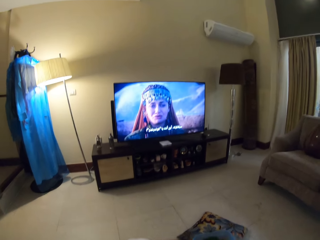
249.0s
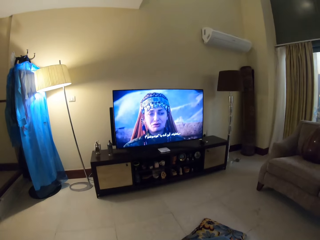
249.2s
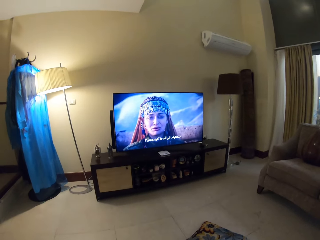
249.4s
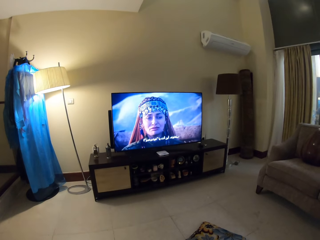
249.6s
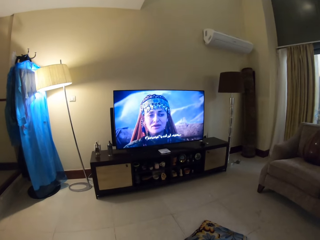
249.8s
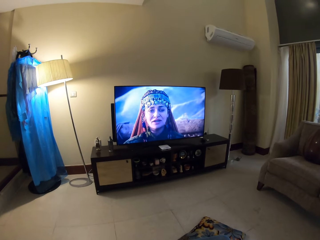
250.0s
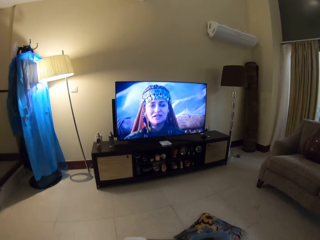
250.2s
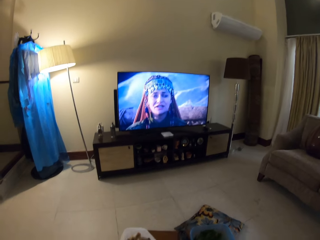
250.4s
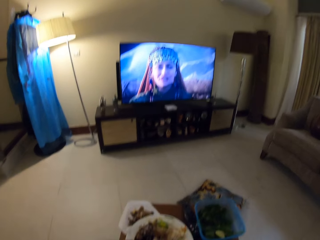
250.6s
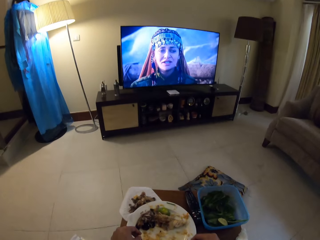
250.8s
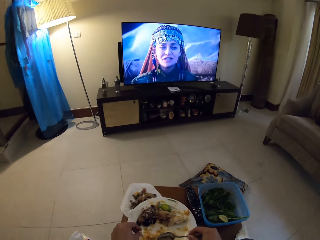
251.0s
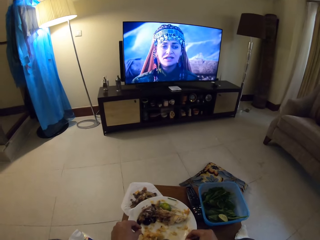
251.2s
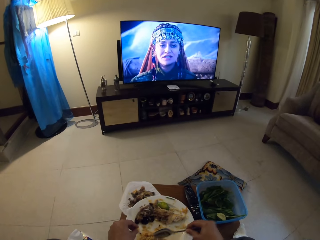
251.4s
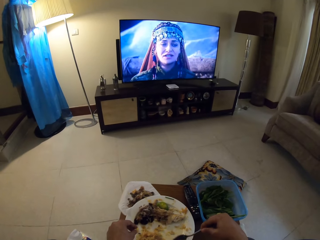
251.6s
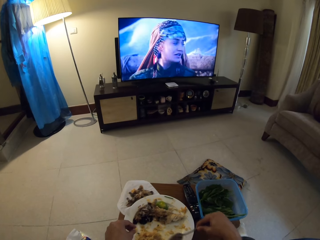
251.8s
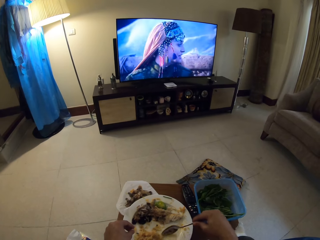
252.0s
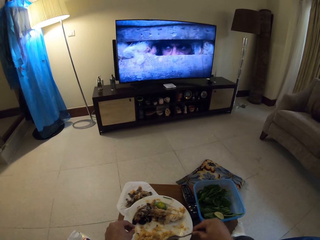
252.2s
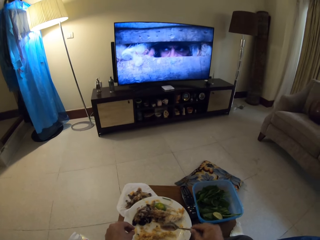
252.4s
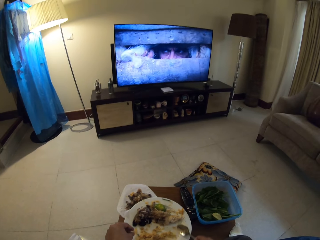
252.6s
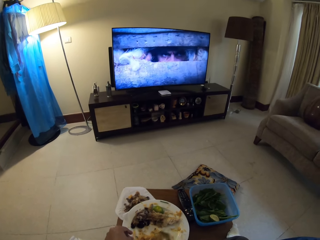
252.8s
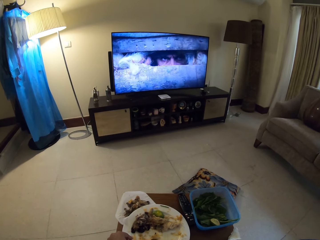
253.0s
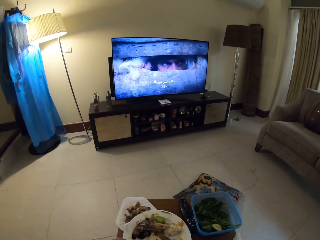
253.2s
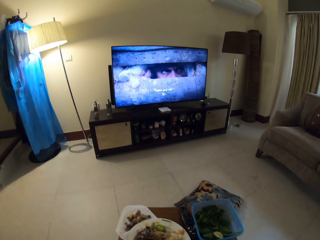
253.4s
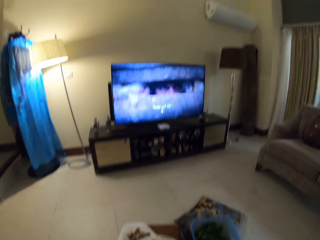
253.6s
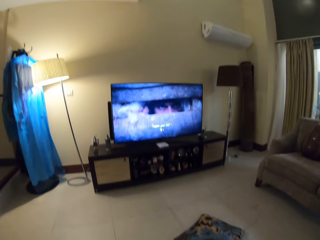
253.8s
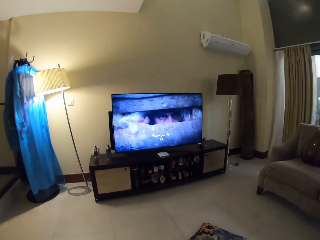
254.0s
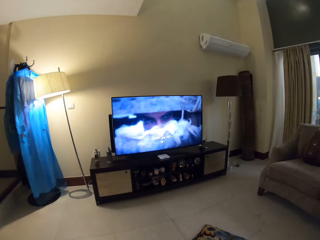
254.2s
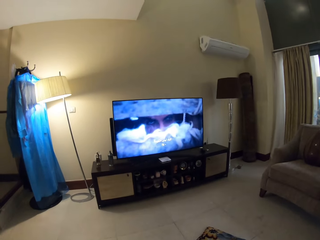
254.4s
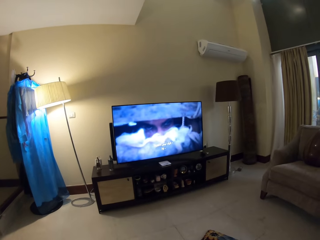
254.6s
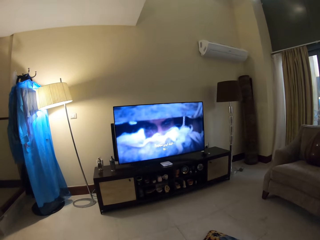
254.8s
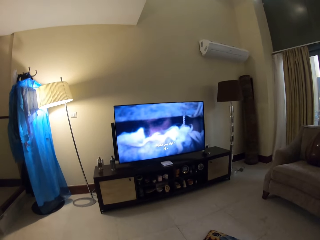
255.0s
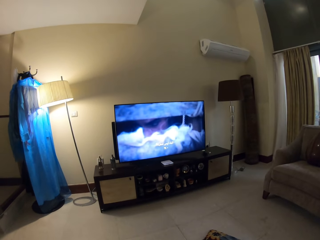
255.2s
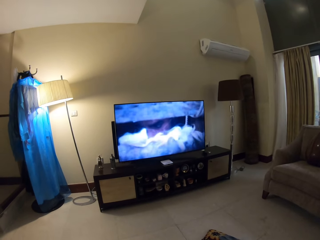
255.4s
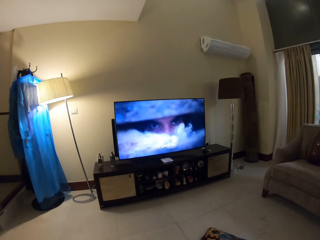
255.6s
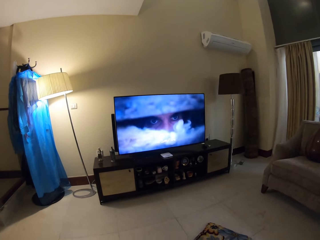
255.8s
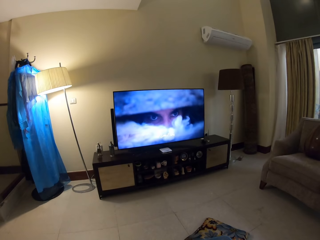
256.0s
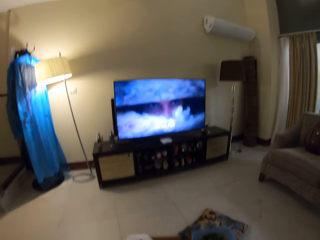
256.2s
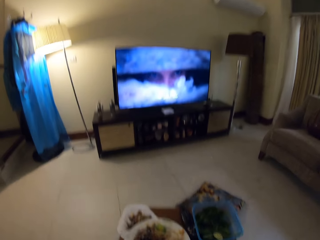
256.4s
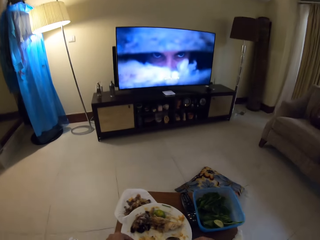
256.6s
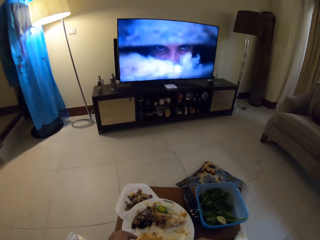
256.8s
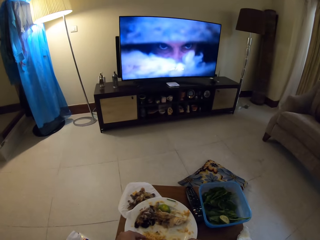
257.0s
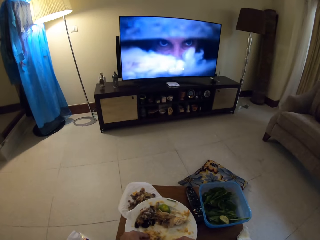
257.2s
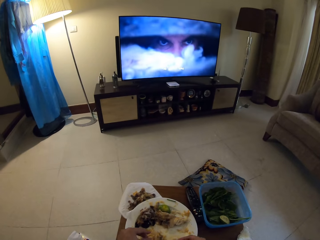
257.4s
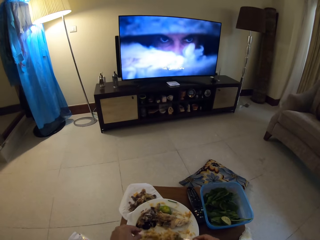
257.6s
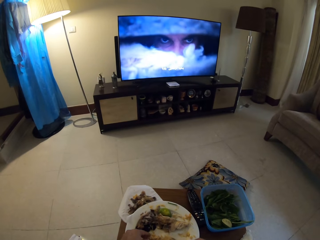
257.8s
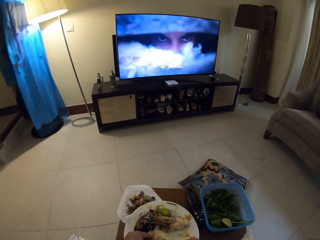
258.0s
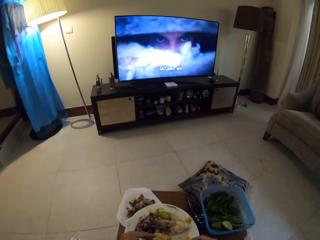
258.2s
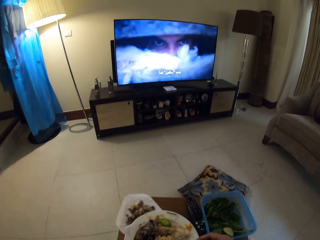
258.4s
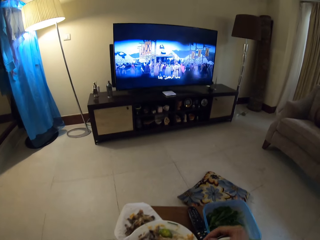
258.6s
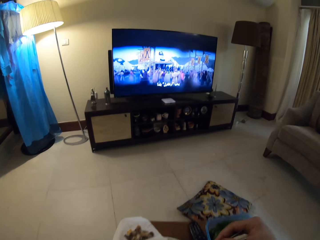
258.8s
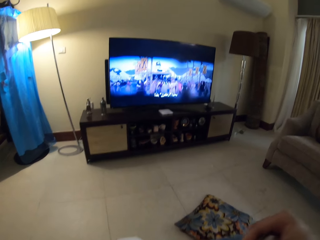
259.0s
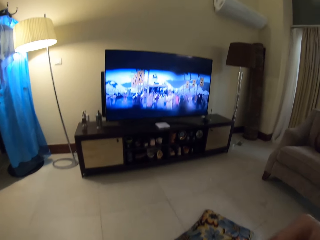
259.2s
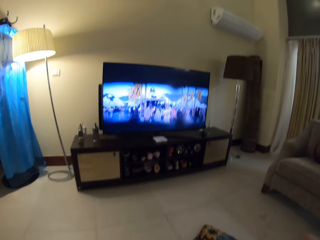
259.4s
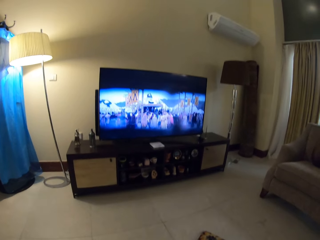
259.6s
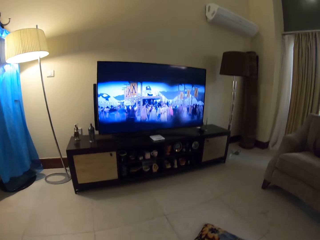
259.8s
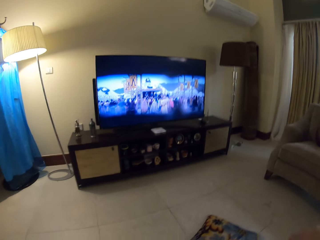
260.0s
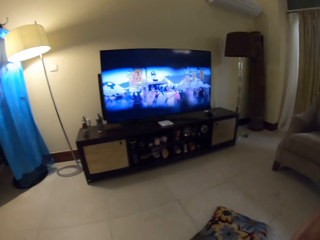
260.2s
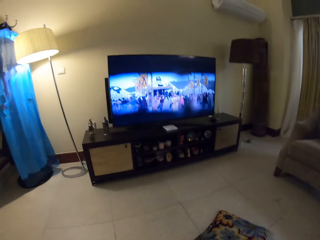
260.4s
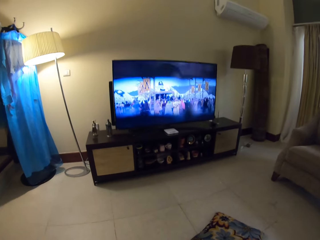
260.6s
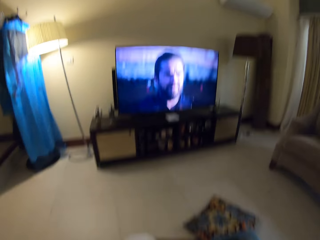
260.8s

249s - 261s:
The camera wearer watches television. They gather rice on the plate. They watch television. They scoop the rice with the spoon. They eat the rice.

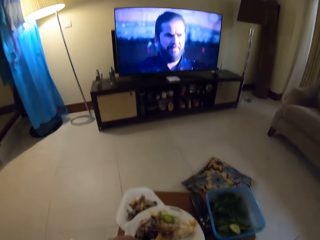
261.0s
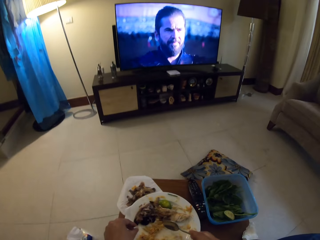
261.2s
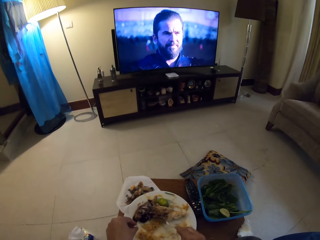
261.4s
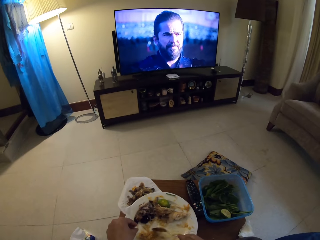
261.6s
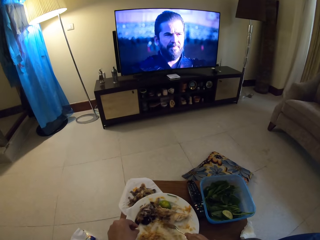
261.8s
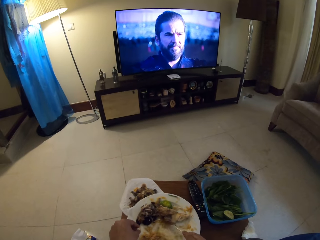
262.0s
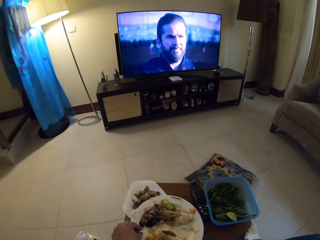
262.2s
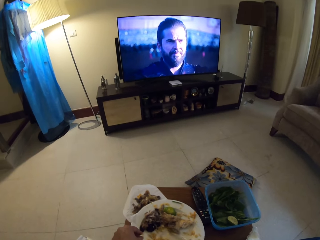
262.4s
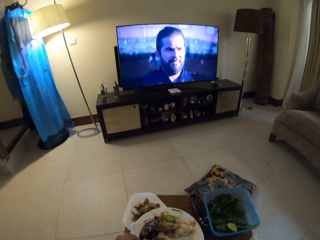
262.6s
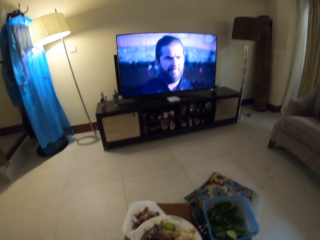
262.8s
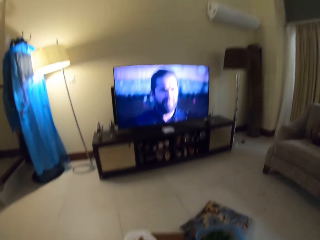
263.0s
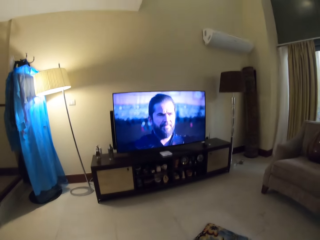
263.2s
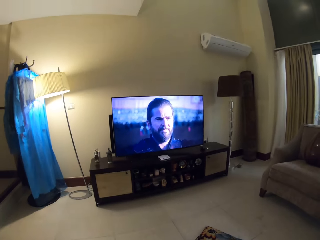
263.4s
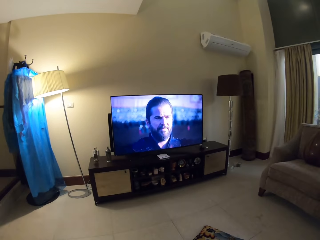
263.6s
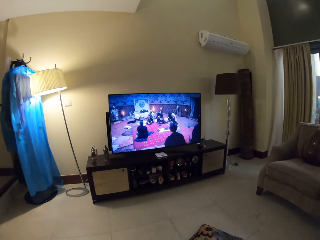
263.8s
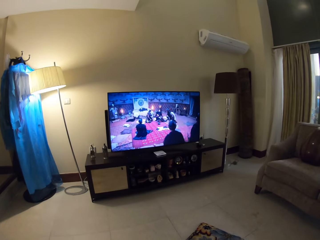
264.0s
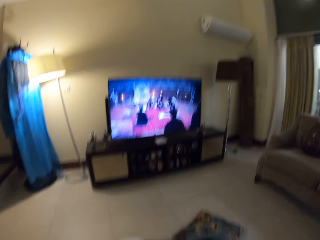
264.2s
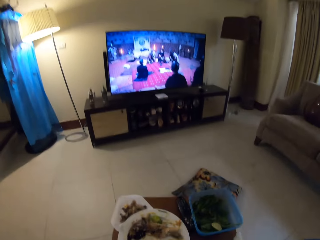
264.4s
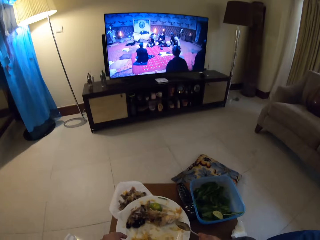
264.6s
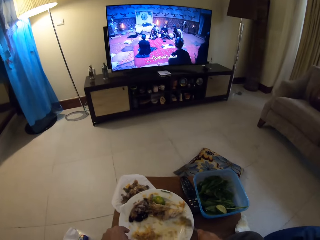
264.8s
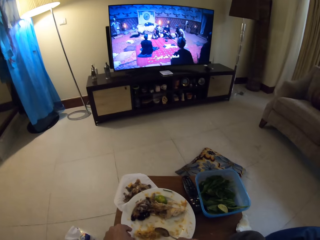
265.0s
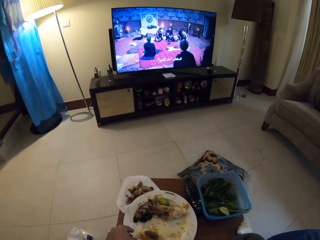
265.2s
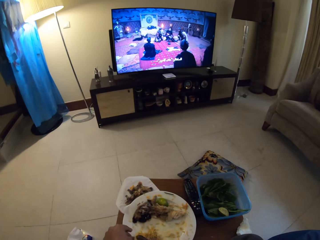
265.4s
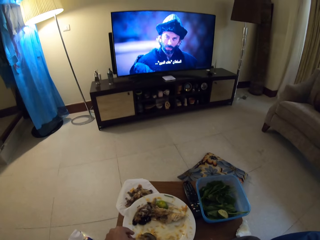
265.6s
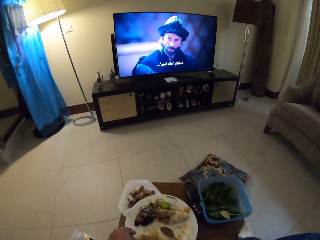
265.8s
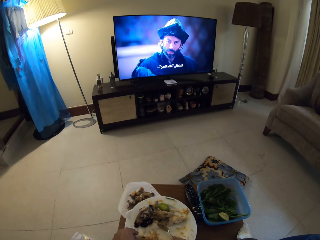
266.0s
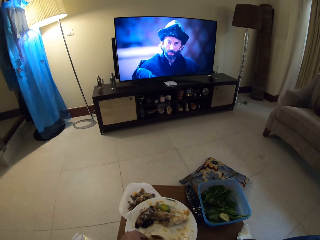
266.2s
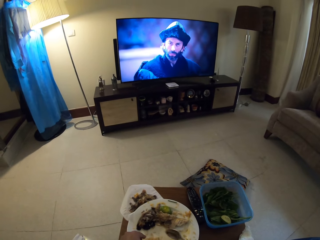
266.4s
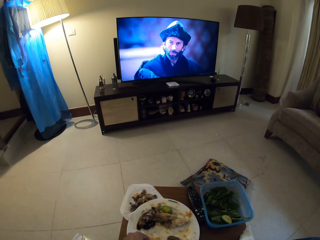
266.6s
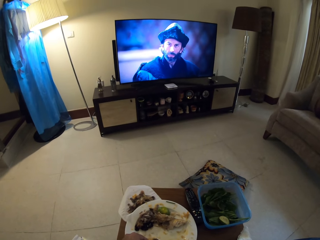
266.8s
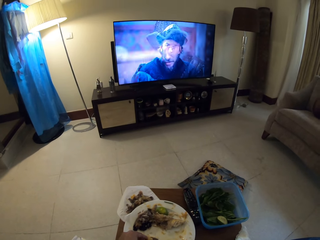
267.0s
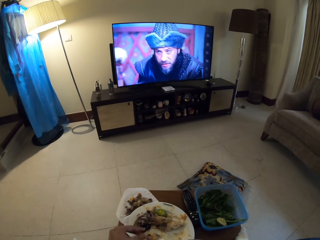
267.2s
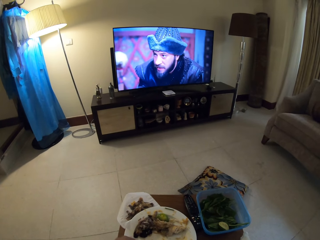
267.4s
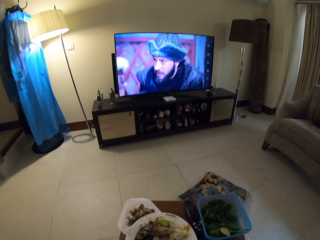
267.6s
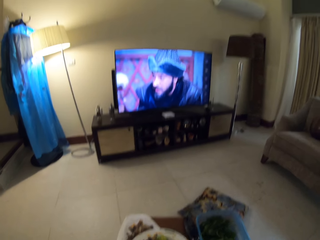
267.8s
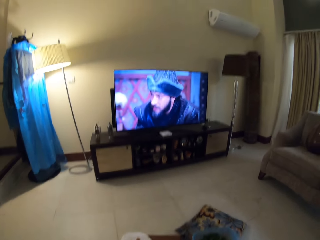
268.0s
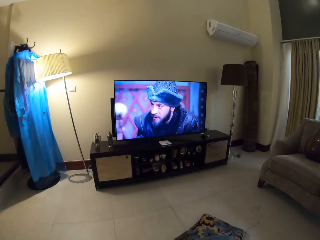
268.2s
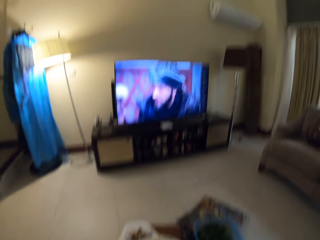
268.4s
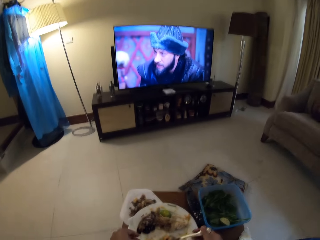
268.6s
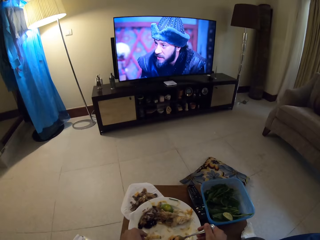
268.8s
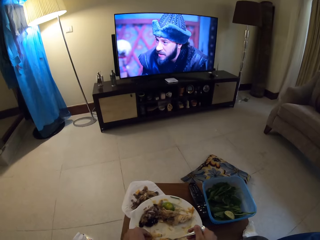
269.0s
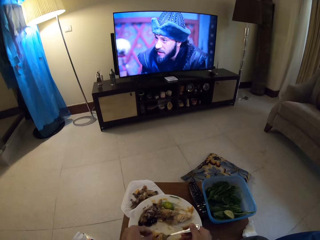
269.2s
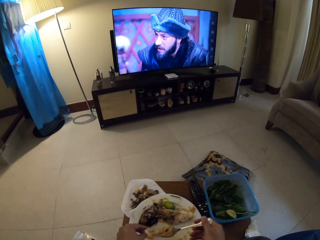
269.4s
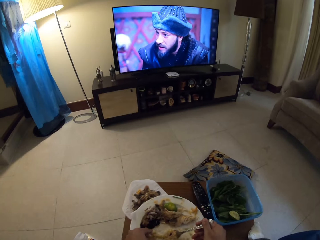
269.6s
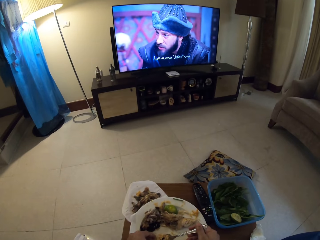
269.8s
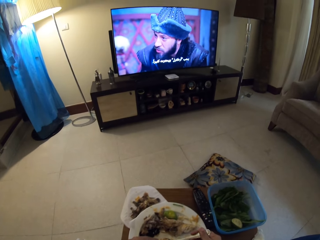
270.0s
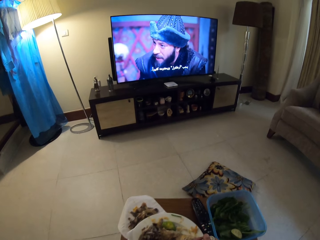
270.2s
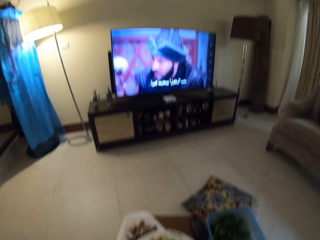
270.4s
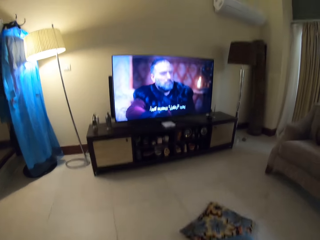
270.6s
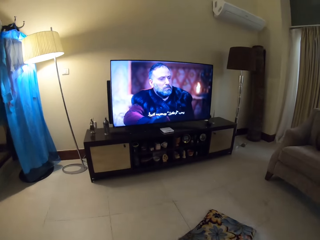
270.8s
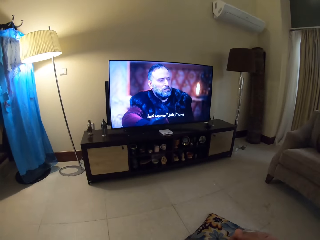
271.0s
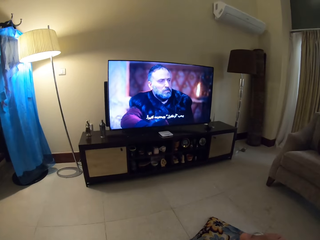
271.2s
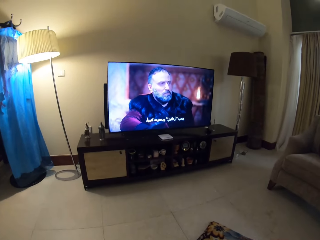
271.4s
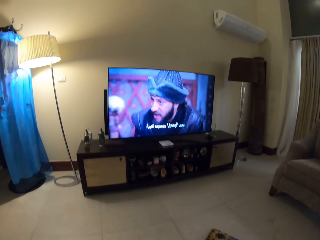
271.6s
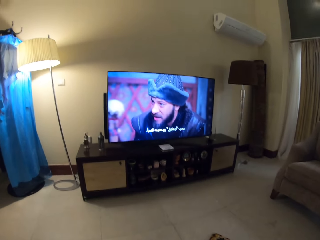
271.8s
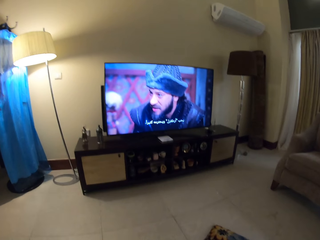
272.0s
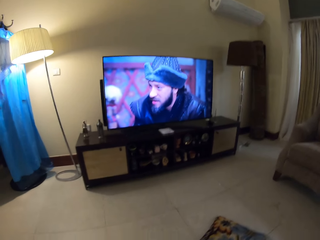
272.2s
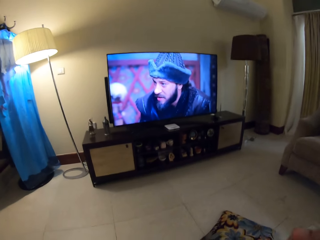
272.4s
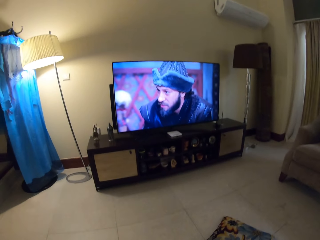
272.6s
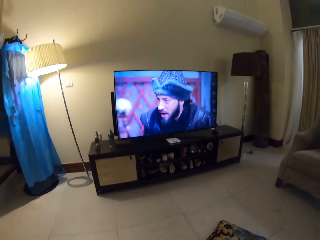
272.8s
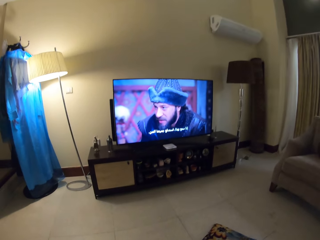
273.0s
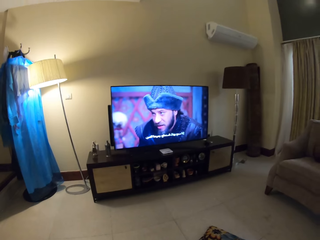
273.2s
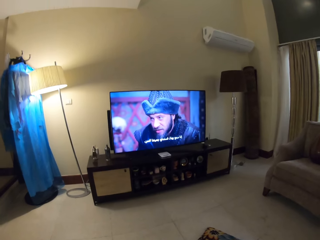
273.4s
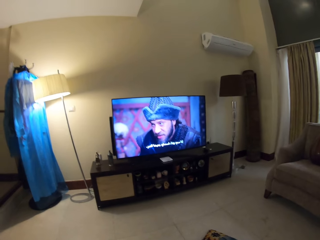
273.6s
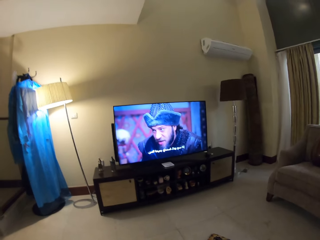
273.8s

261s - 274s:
The camera wearer gathers rice on the plate. They watch television. They gather the rice on the plate. They watch television.
